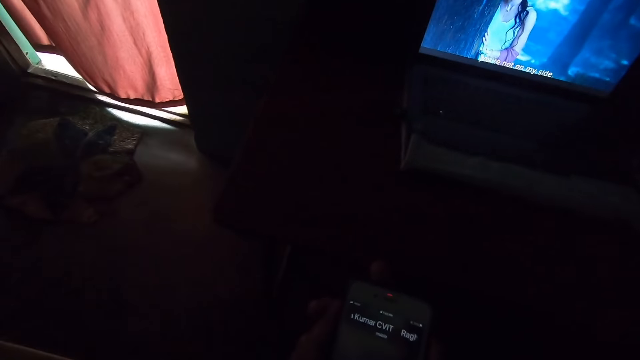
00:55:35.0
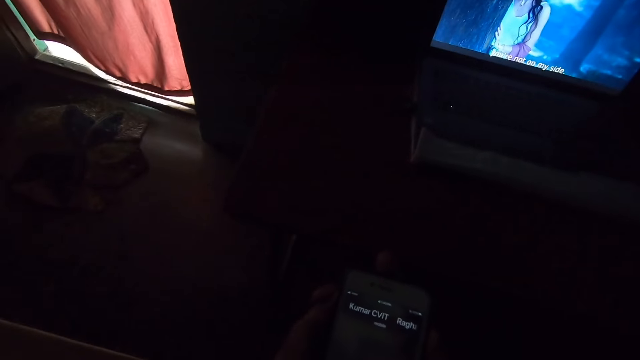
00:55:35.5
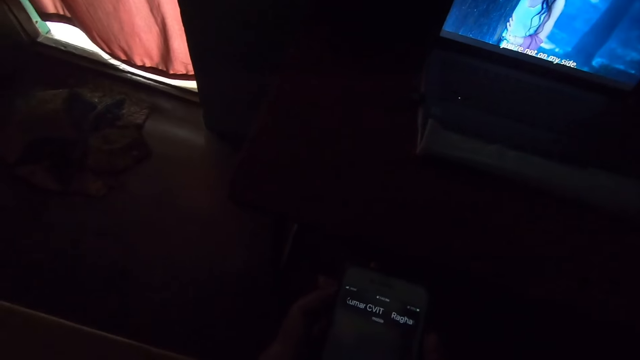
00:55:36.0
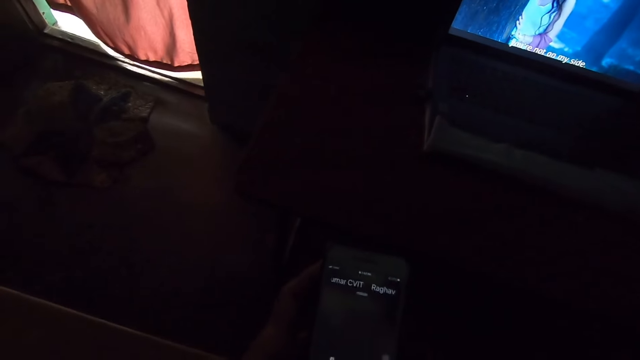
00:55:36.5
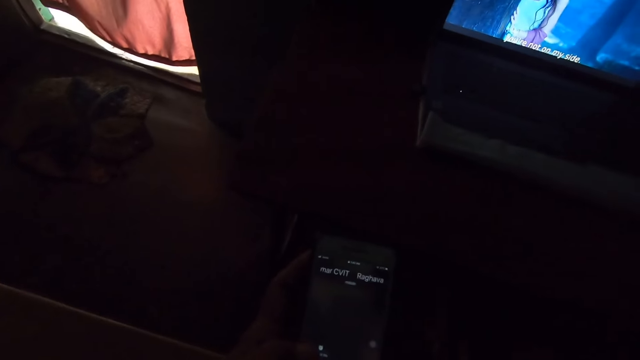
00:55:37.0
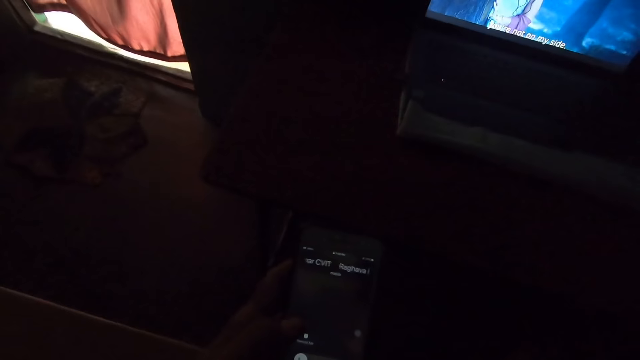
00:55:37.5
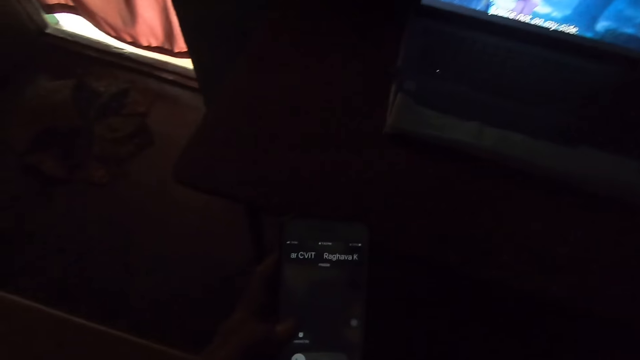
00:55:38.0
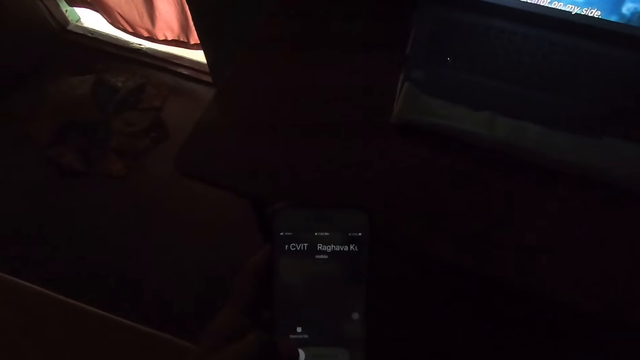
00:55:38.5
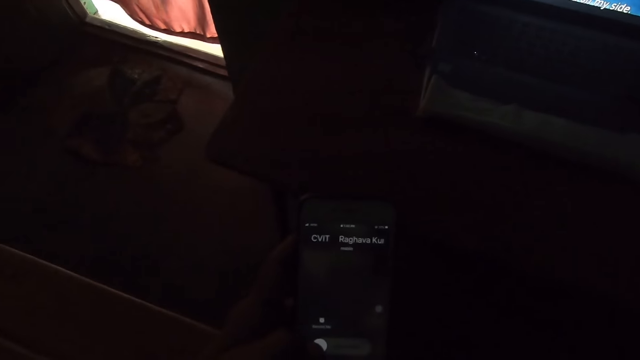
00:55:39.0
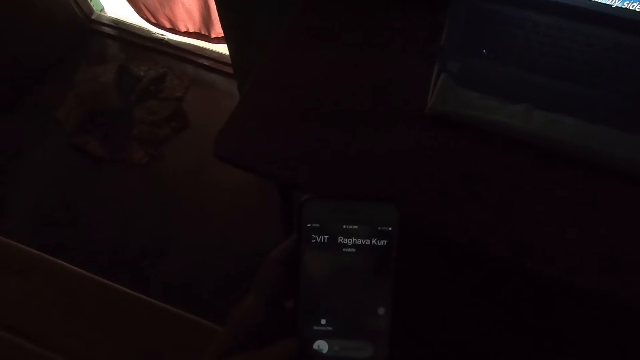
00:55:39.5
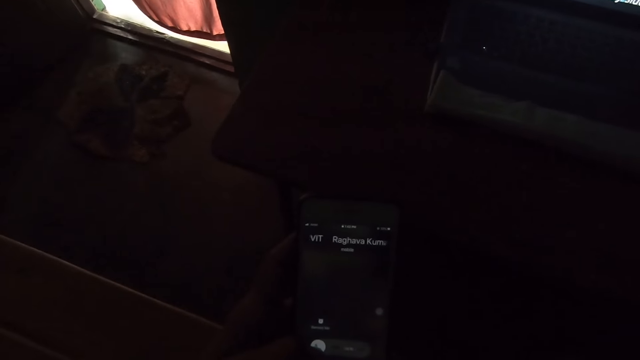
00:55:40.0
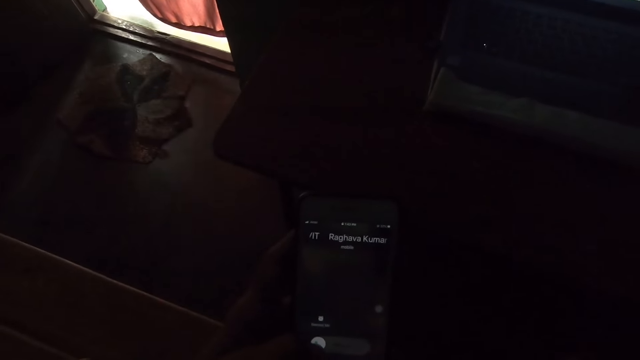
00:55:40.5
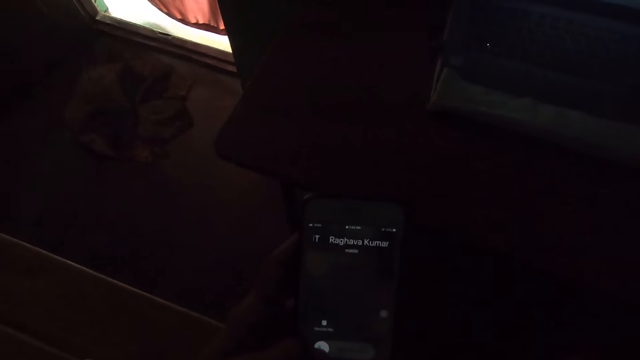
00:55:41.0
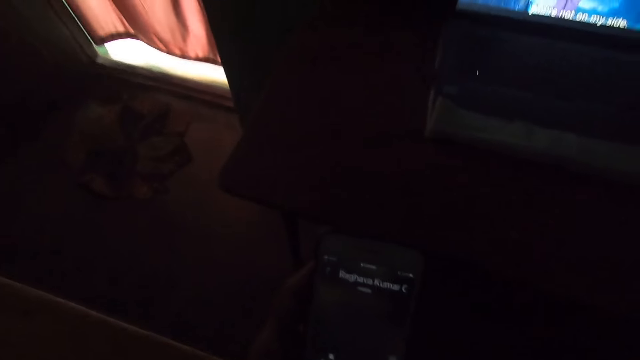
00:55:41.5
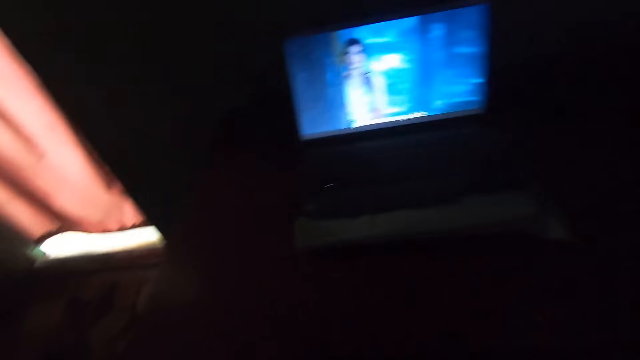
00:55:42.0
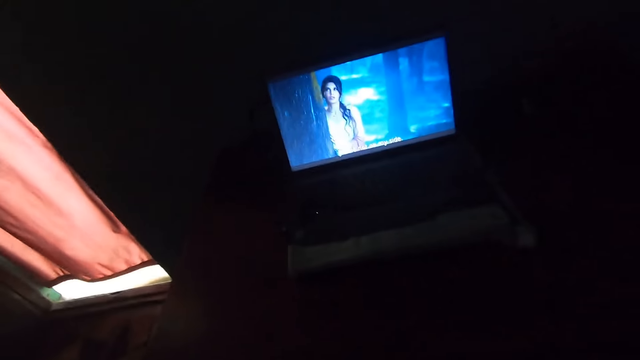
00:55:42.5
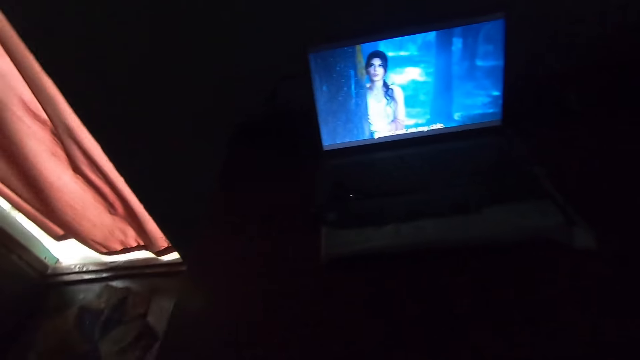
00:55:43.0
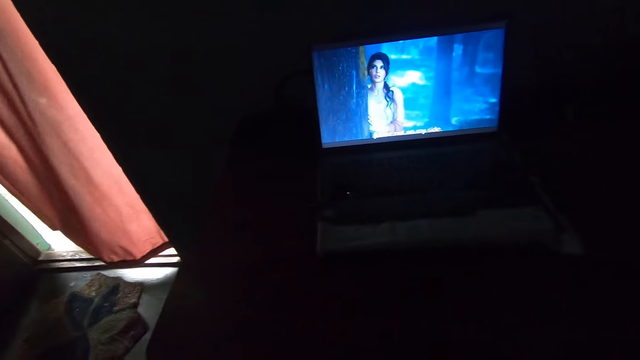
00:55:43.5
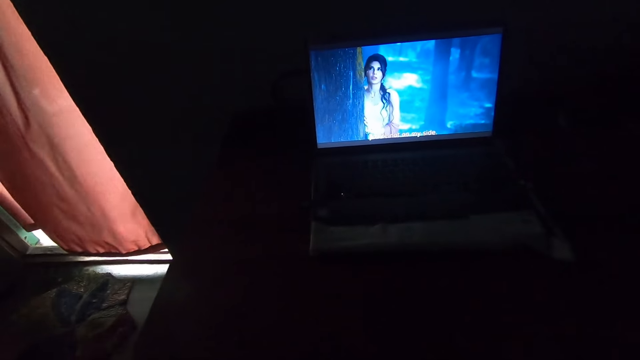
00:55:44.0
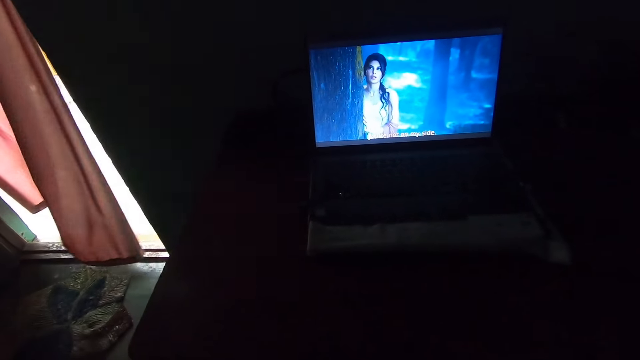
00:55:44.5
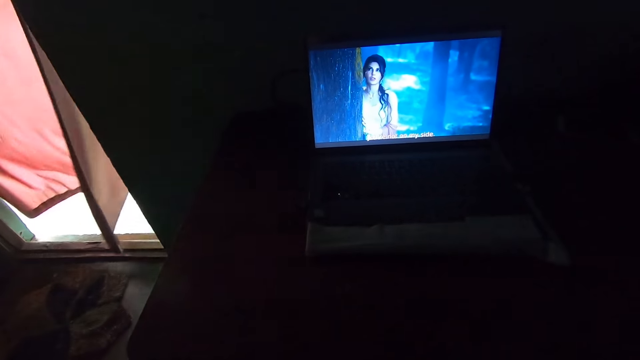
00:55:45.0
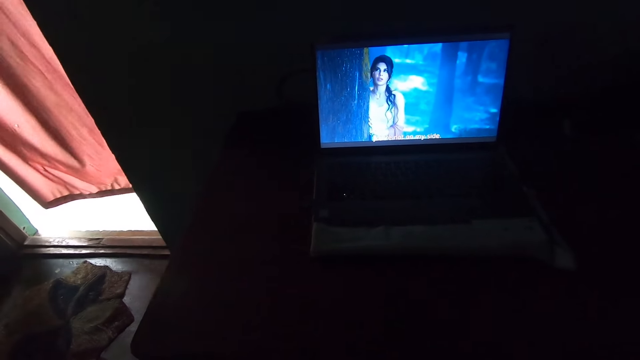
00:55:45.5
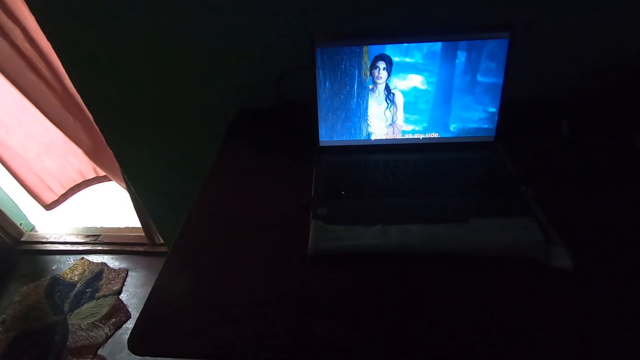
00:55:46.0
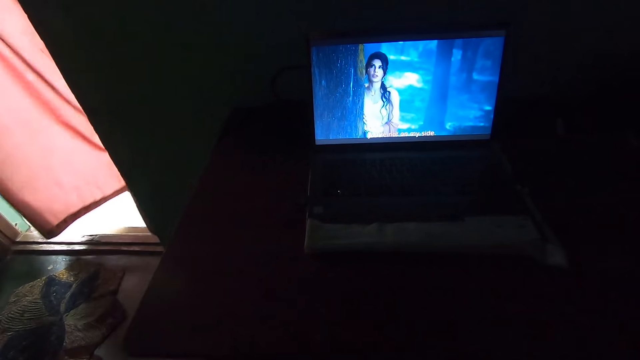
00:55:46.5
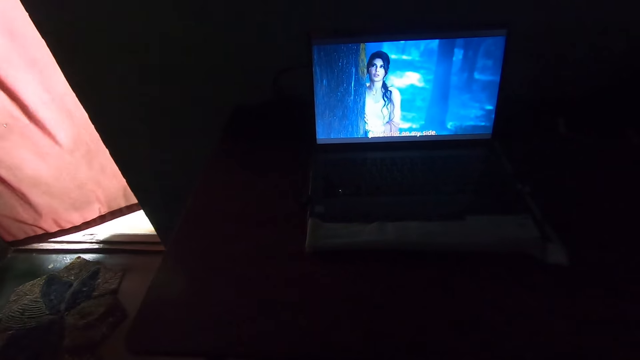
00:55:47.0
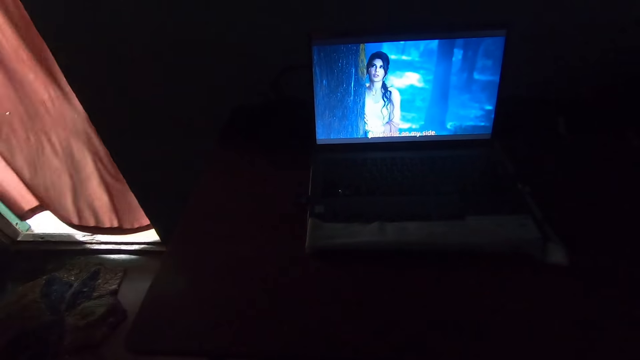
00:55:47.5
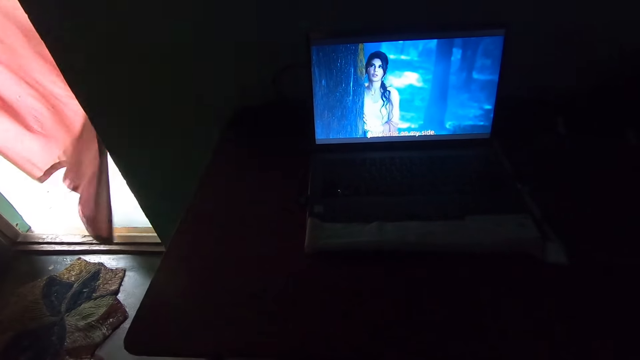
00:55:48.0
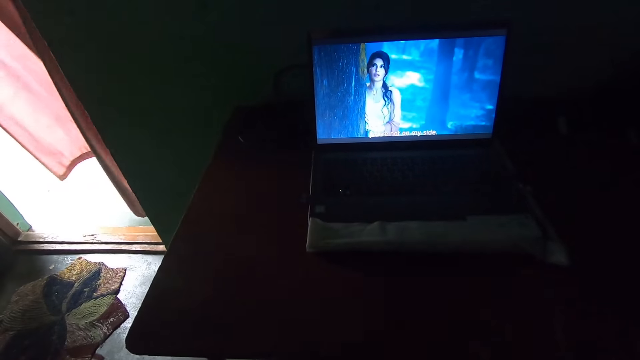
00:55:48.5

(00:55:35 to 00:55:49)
The camera wearer looks at his phone. He watches the television. He talks to a person through his phone.

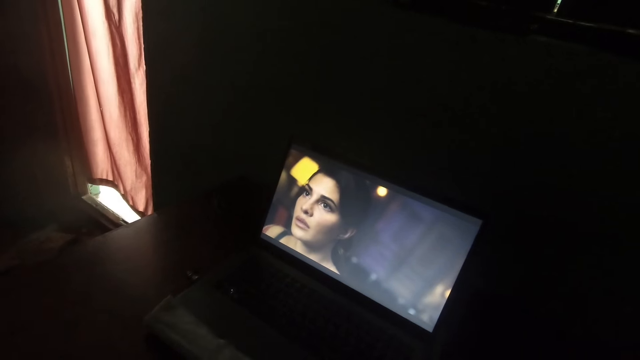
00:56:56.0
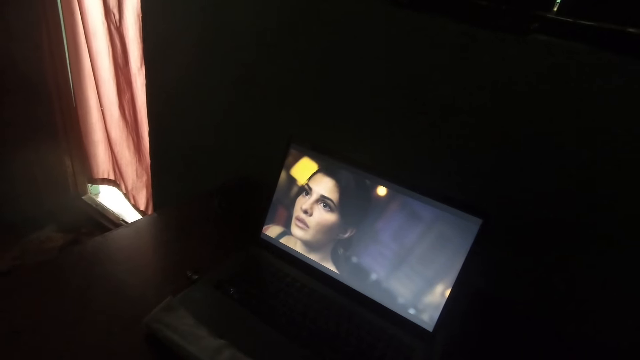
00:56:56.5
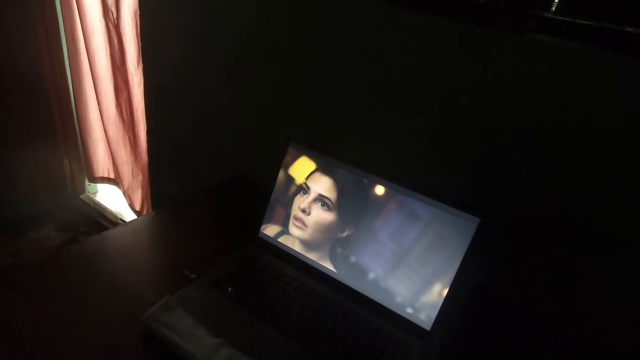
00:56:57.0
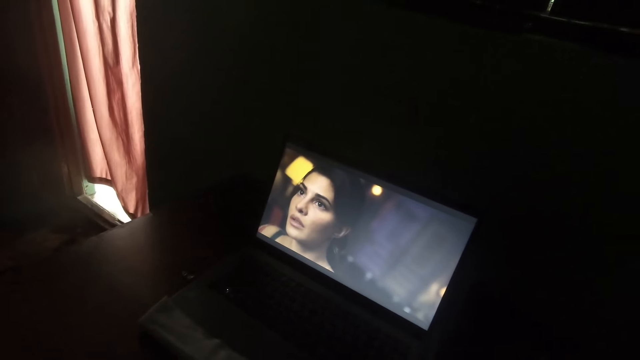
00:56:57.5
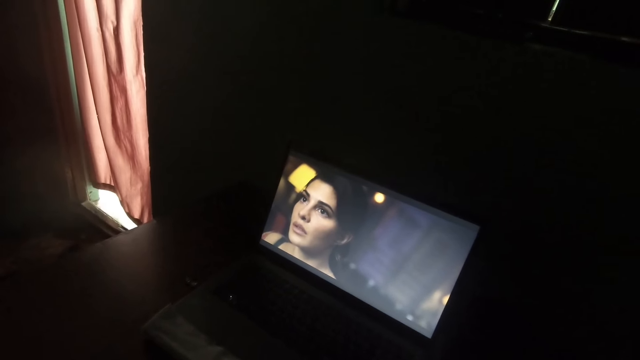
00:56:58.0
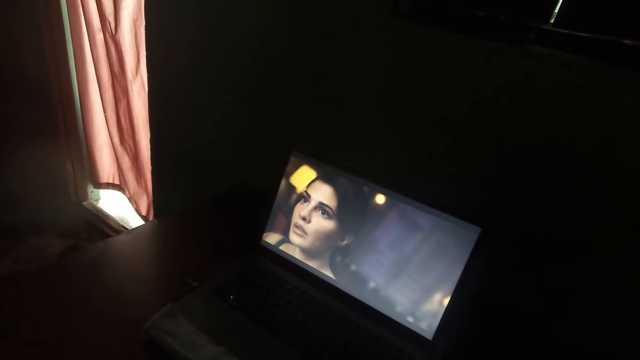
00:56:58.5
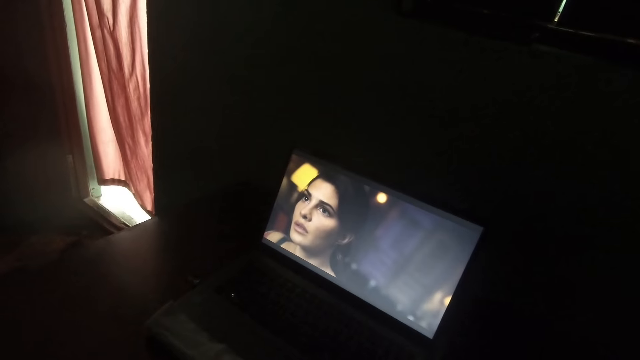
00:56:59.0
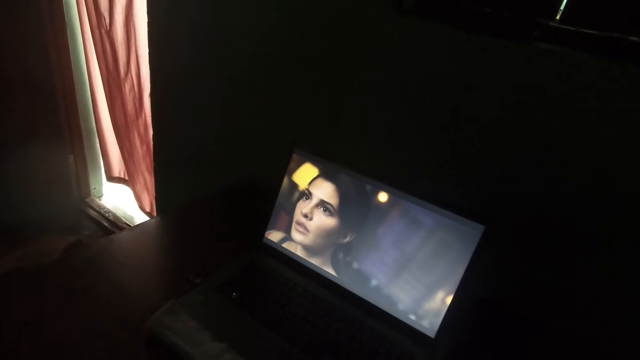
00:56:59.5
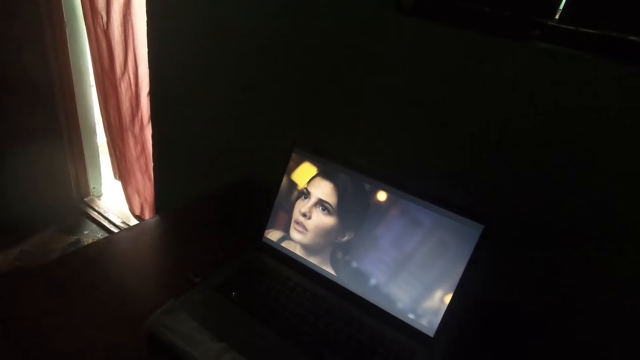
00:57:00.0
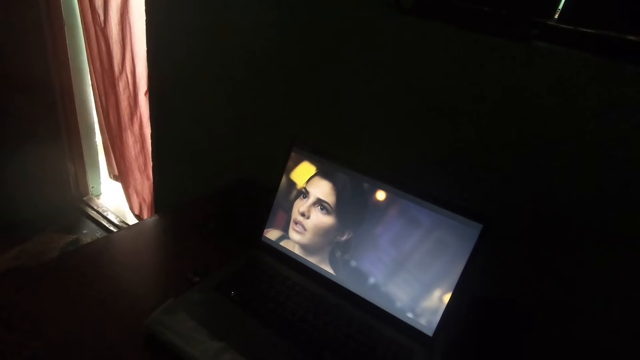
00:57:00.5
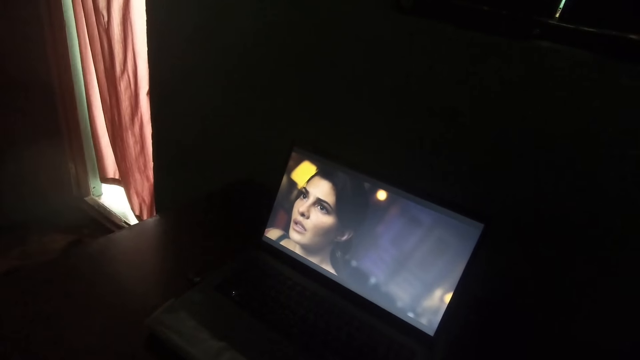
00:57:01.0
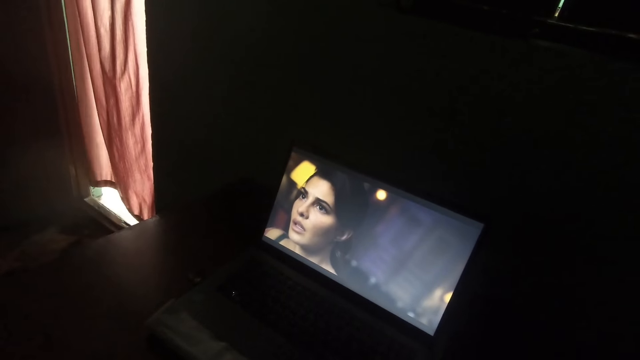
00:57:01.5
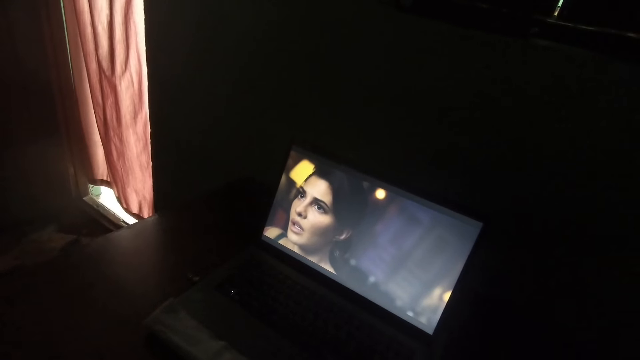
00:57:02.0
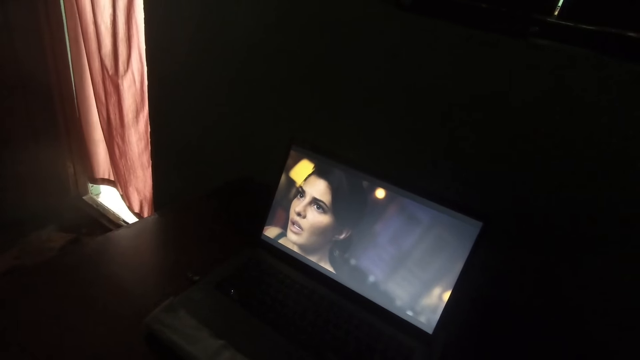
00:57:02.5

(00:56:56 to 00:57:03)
The camera wearer looks at the laptop.
